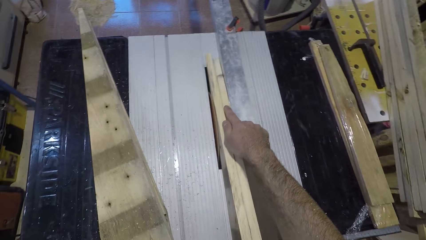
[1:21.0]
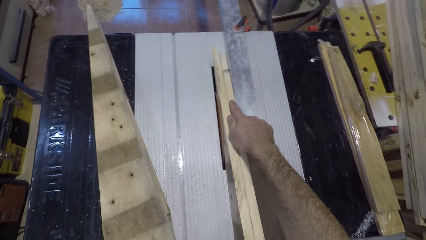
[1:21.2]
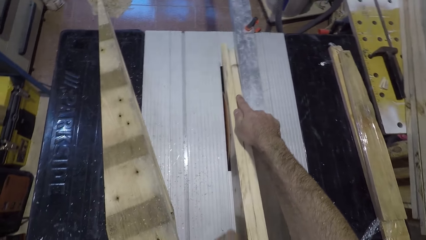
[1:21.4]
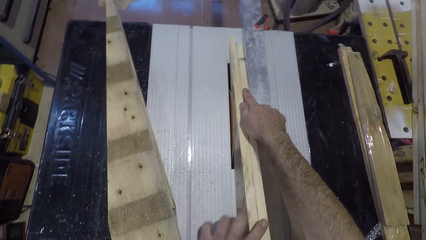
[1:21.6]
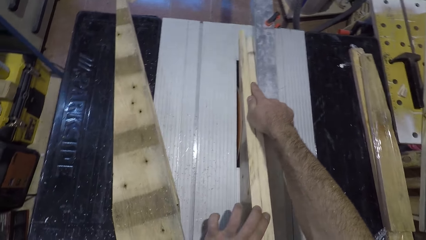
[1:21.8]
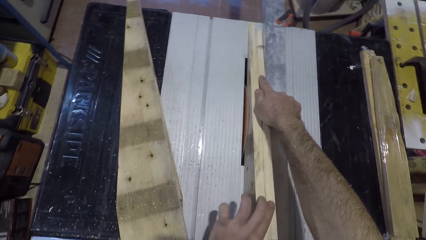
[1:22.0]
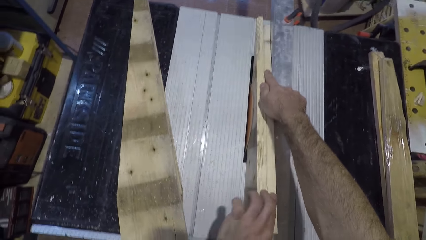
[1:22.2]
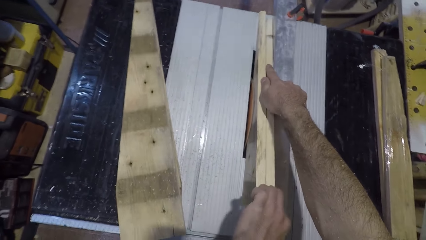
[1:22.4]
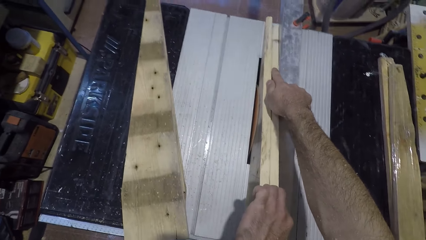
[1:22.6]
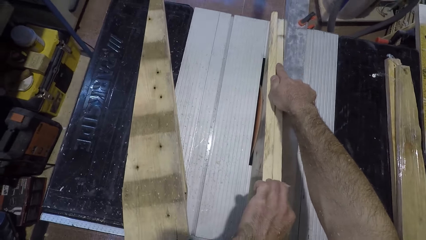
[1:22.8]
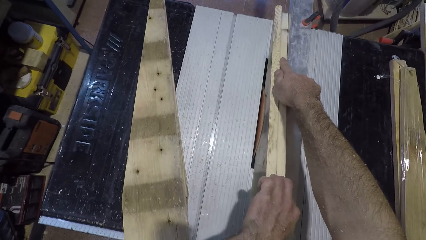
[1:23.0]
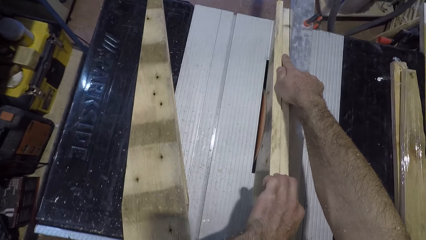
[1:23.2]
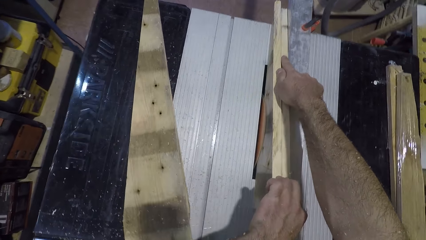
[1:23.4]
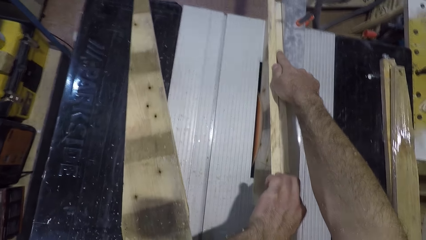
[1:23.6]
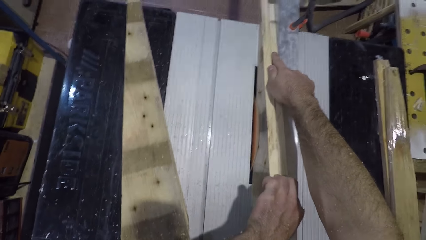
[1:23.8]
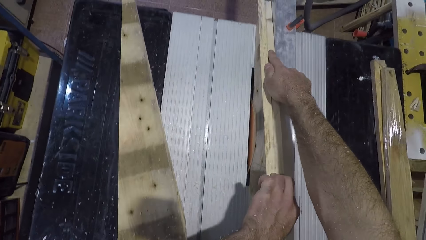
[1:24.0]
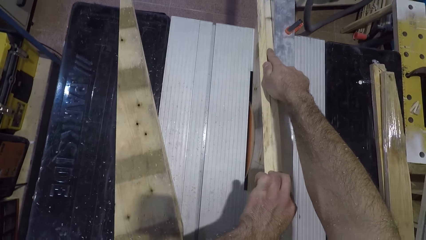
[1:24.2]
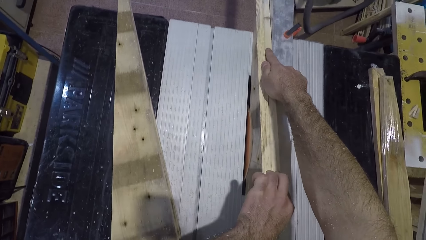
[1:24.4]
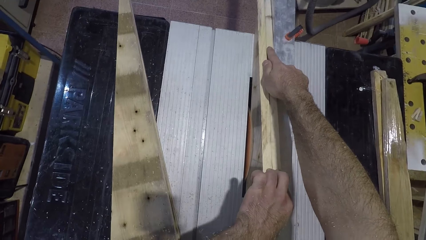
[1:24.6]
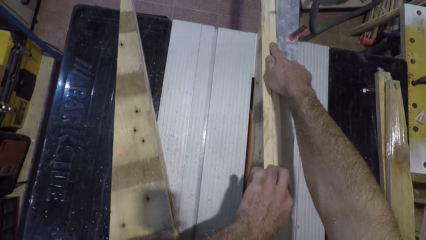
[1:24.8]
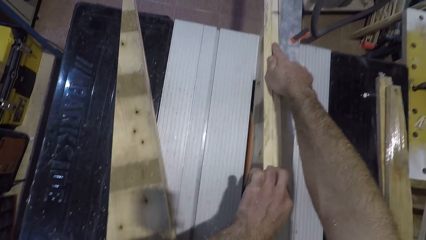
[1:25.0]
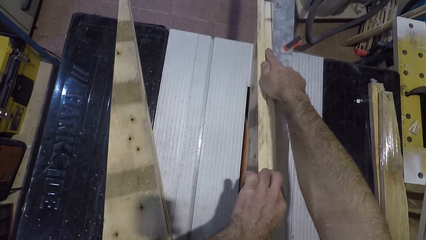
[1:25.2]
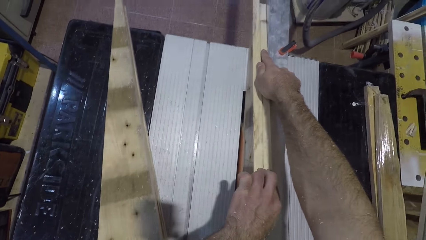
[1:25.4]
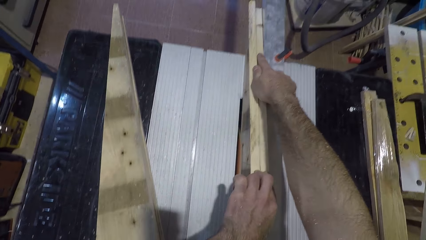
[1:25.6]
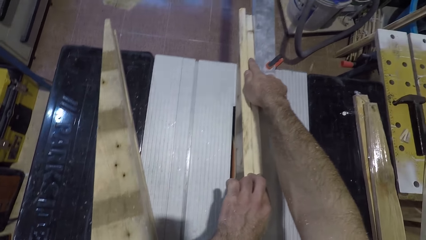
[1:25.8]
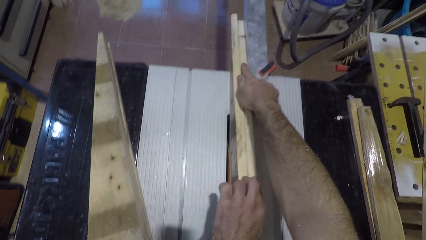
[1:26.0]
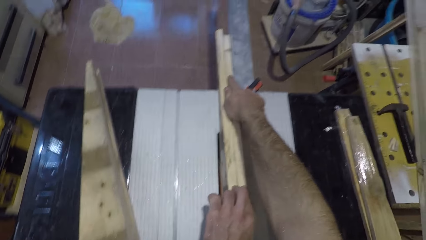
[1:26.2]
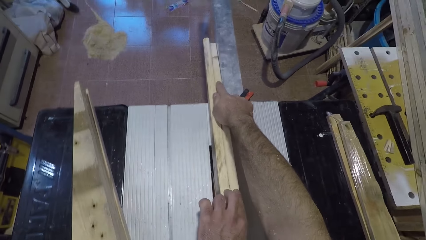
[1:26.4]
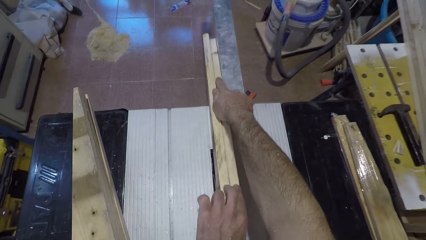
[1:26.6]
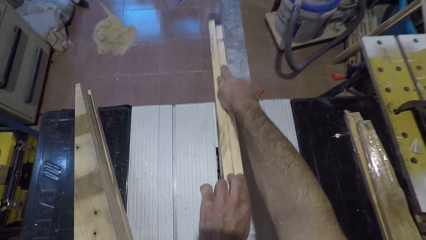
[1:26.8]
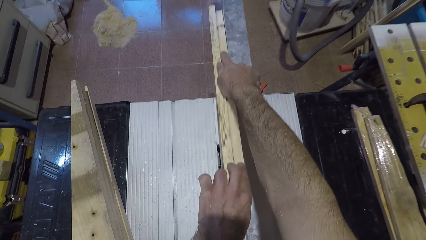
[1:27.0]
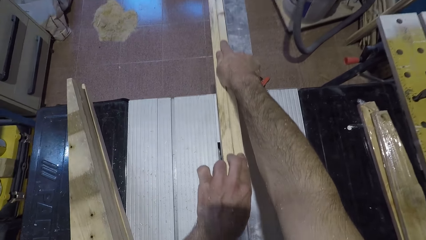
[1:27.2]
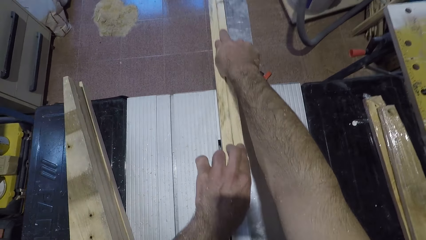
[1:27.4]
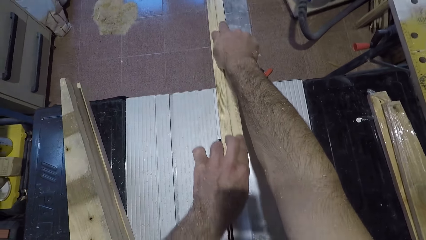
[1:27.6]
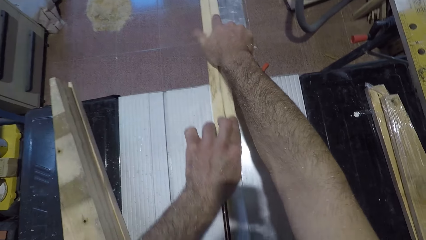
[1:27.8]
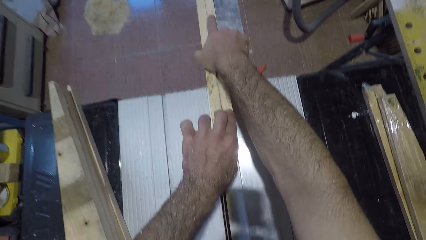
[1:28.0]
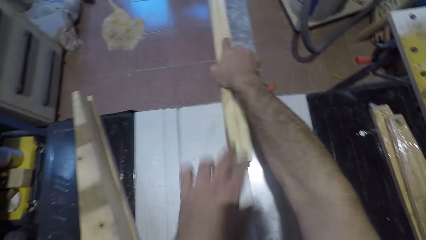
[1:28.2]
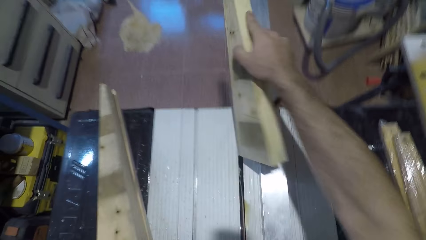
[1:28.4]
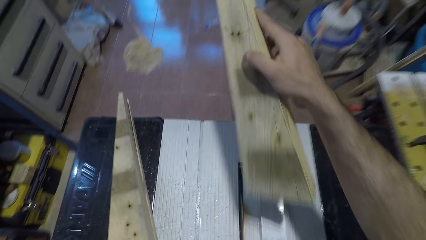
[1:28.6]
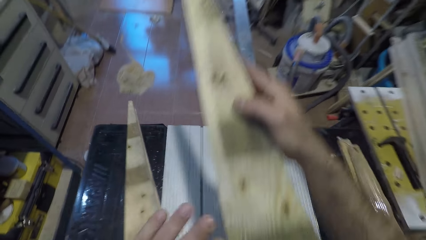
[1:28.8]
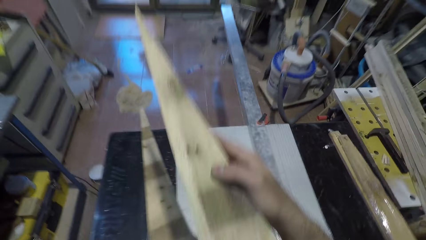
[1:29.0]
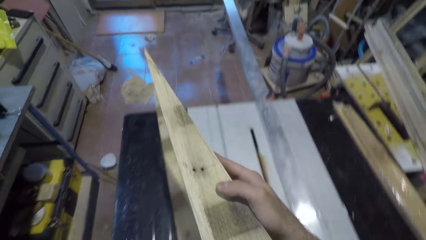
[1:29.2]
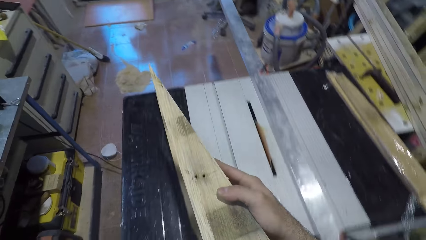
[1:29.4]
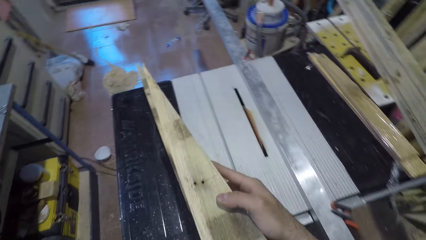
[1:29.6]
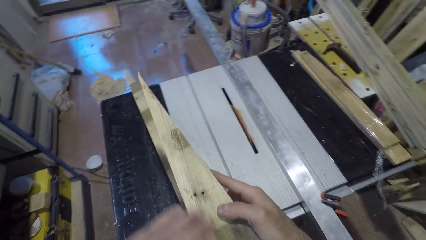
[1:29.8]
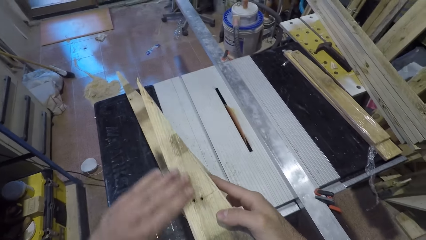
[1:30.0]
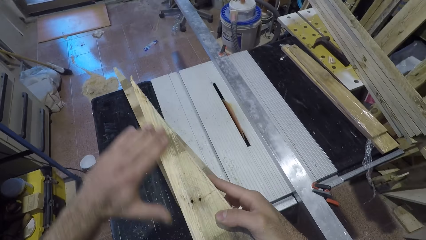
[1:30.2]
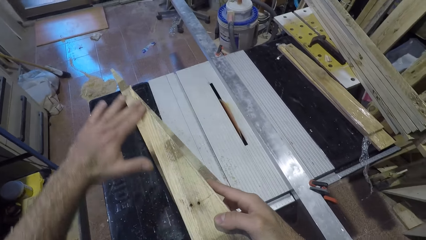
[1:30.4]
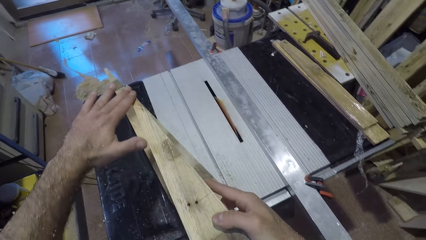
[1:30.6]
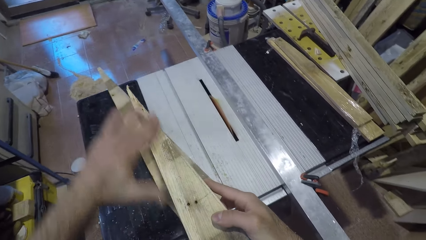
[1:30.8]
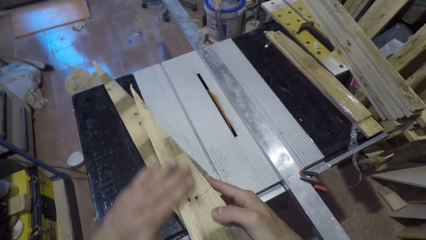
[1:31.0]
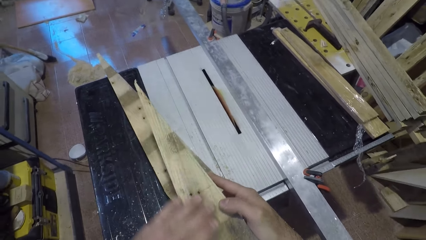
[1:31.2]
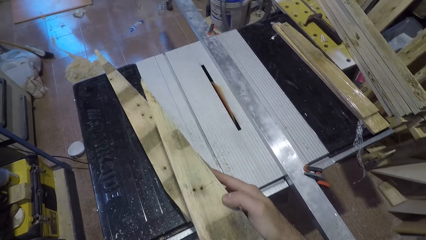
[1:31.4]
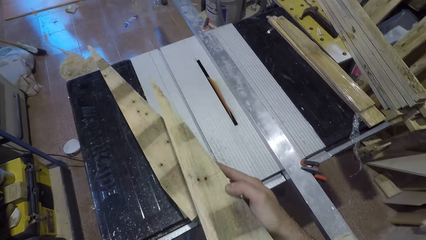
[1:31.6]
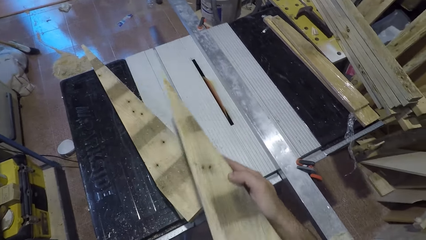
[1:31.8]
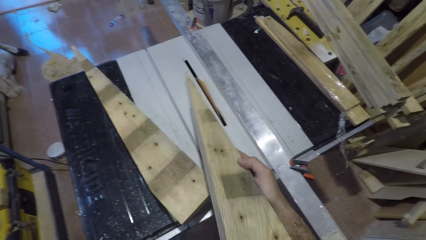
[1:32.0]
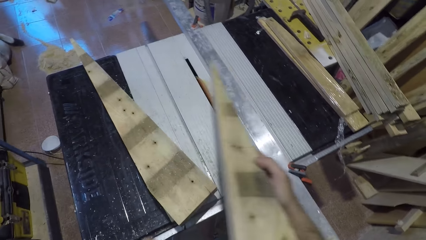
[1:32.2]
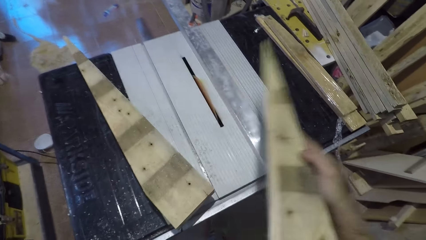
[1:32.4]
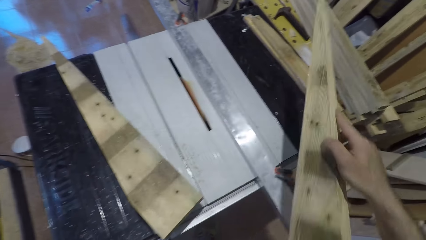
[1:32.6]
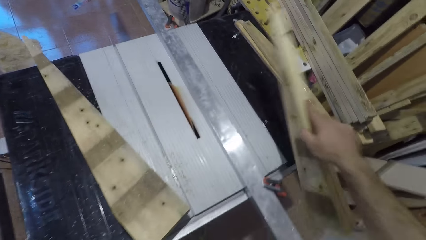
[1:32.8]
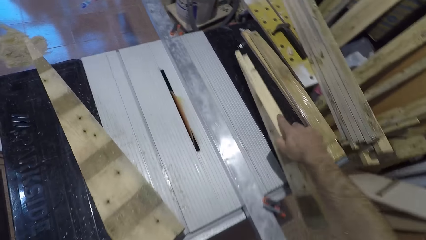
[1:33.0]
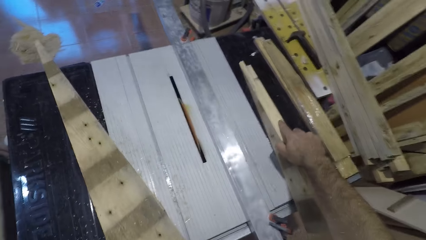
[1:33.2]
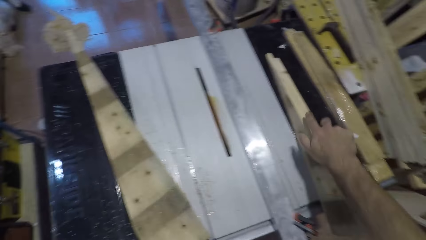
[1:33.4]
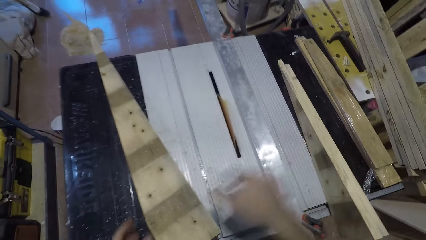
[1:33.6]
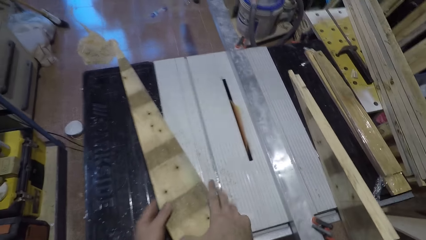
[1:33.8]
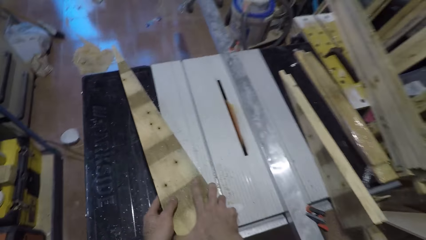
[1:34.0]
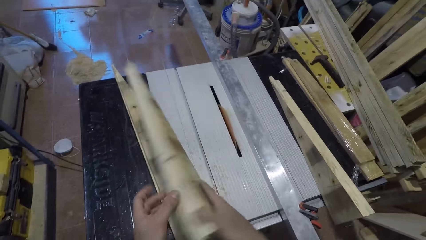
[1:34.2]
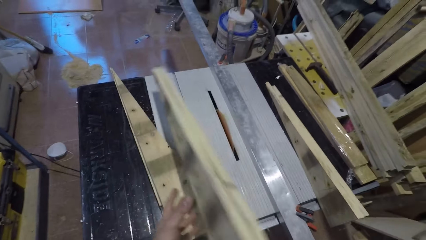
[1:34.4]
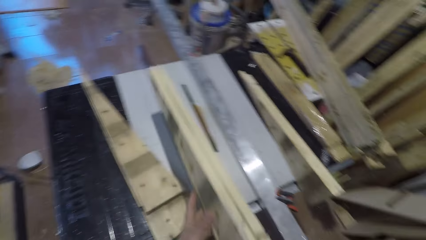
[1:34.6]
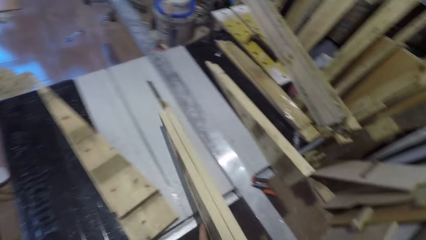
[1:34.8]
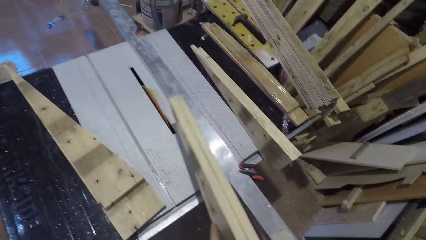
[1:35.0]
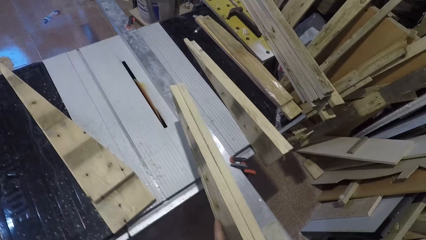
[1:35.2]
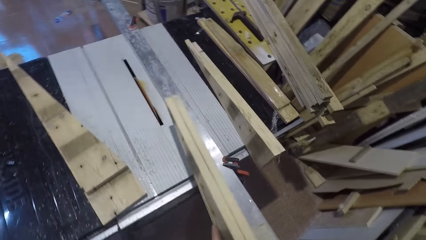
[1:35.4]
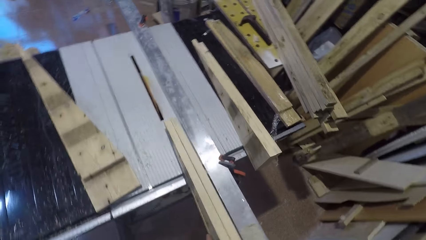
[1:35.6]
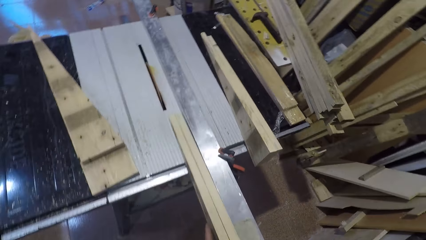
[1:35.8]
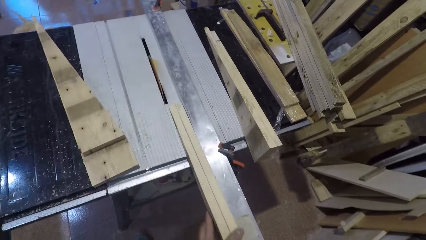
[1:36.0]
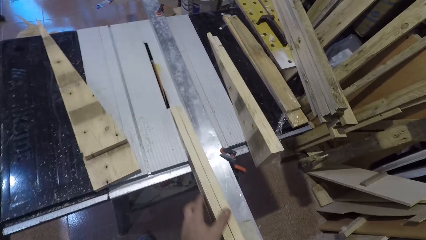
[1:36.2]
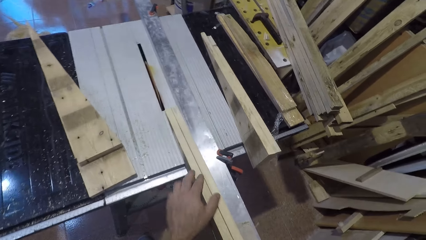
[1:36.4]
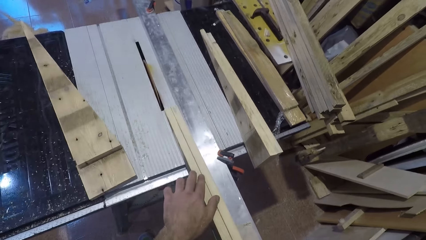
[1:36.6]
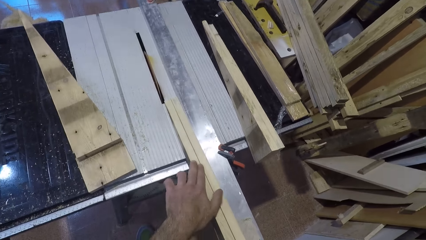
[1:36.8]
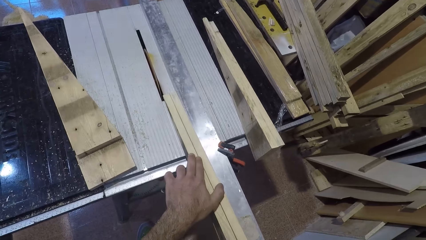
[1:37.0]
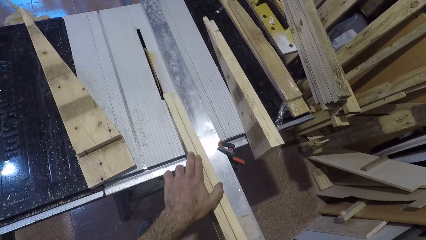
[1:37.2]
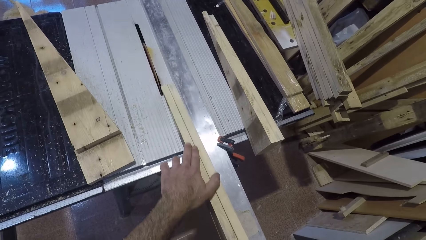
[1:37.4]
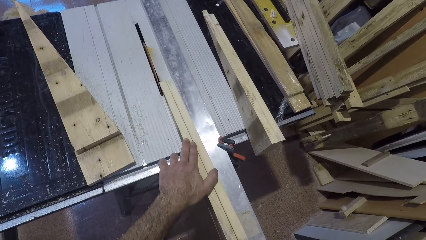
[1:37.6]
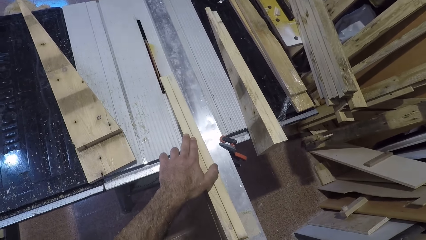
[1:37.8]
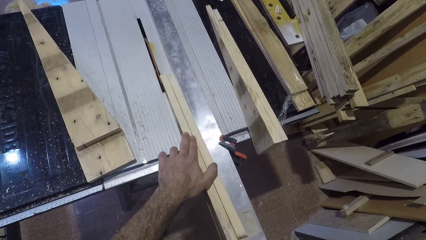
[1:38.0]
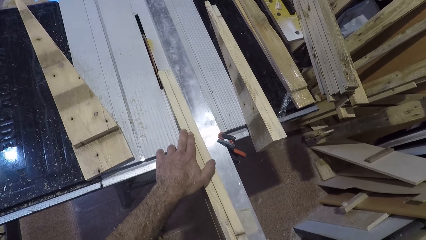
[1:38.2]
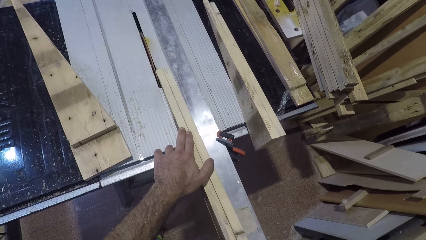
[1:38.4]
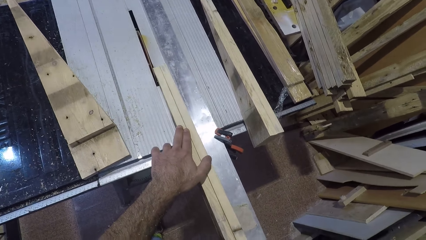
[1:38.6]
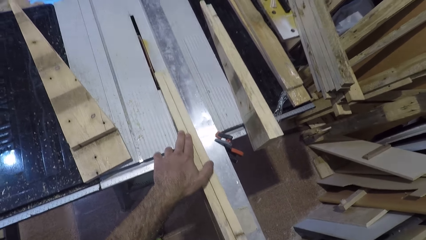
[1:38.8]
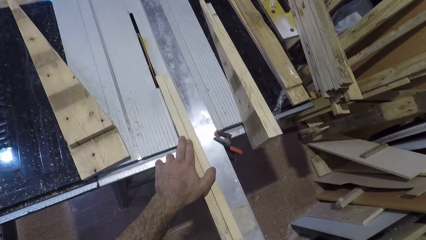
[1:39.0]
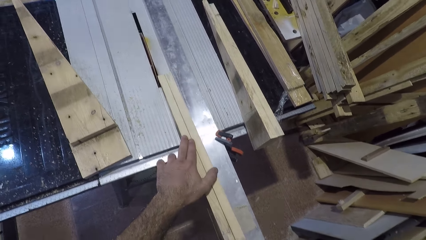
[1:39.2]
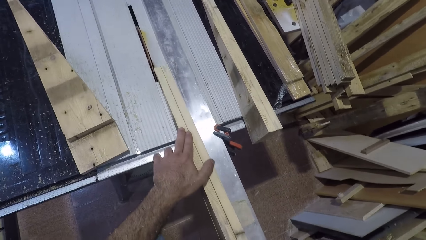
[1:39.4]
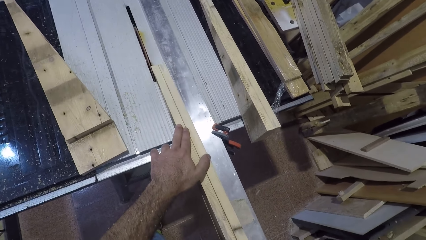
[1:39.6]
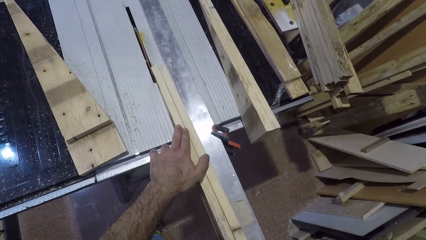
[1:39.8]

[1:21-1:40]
The camera wearer stops cutting the wood. He lifts the piece of wood from the table saw cutter, and looks at the piece of wood. He rubs his left hand on the wood. He places the piece of wood on the table. He picks up another piece of wood from the table, and looks at the piece of wood. He places the wood near the table saw cutter. He cuts the piece of wood using the table saw cutter.
